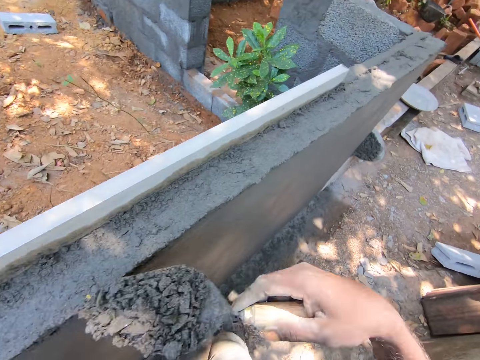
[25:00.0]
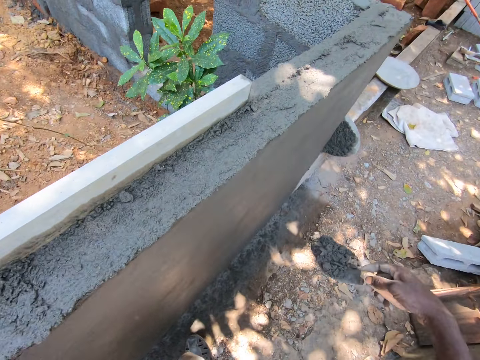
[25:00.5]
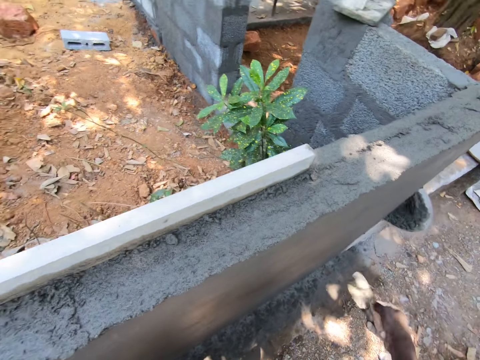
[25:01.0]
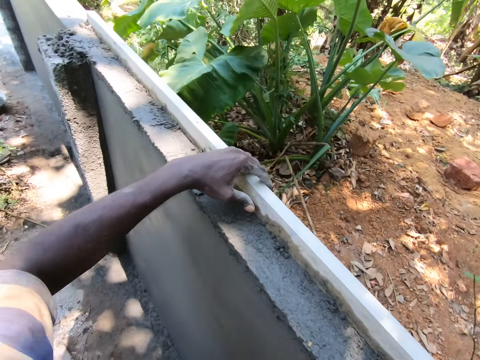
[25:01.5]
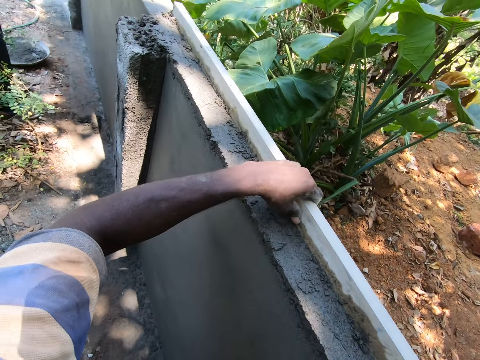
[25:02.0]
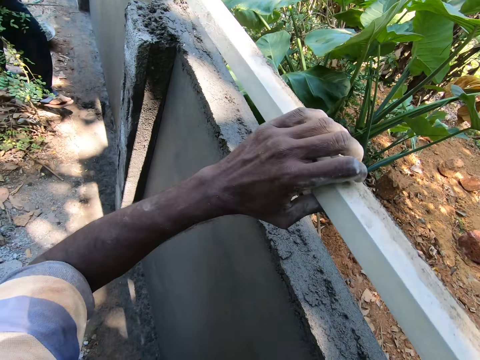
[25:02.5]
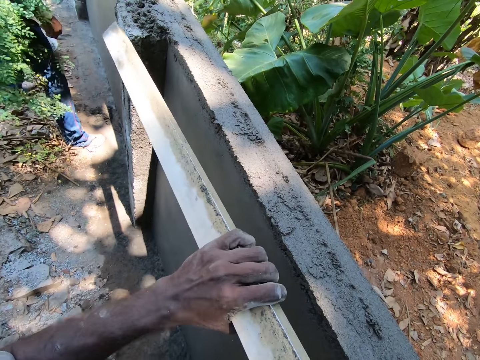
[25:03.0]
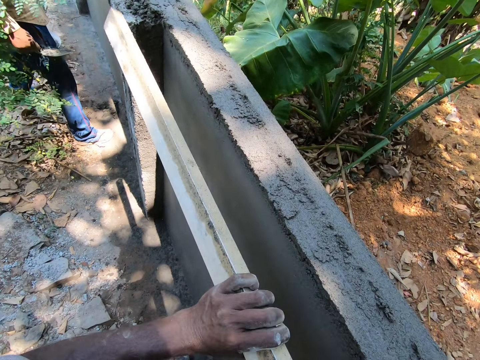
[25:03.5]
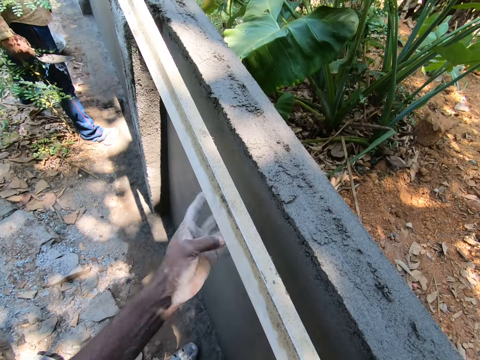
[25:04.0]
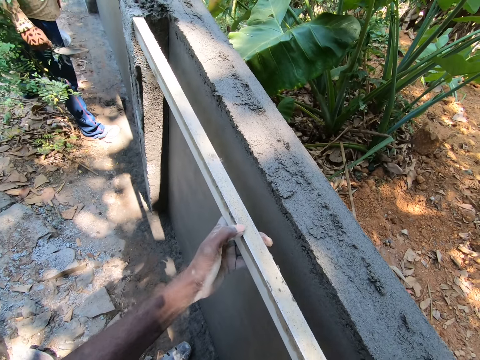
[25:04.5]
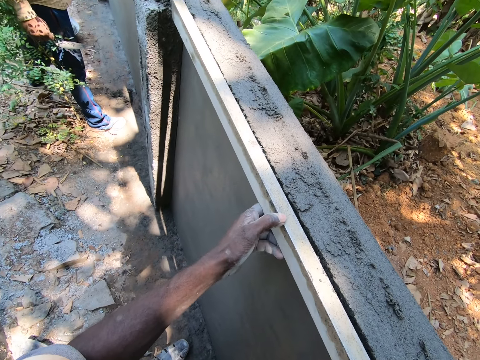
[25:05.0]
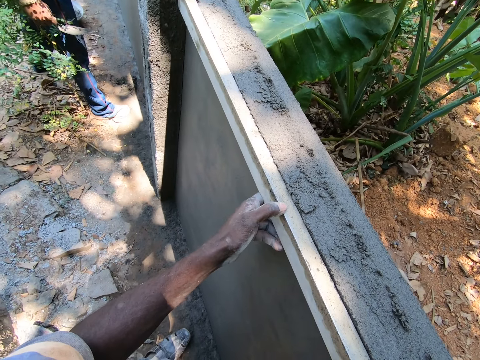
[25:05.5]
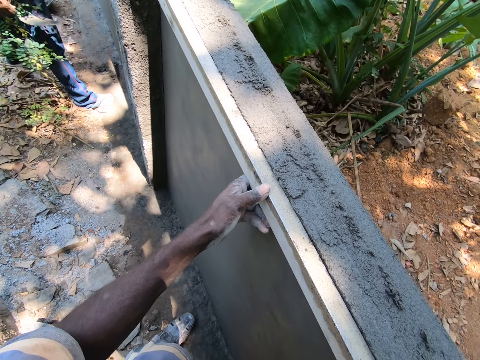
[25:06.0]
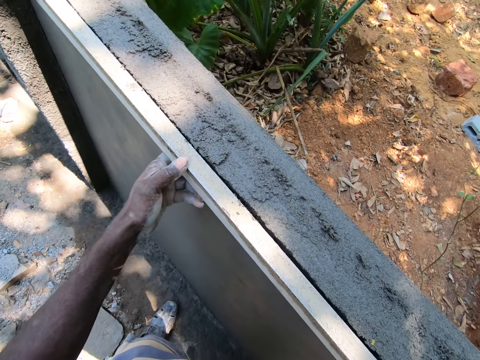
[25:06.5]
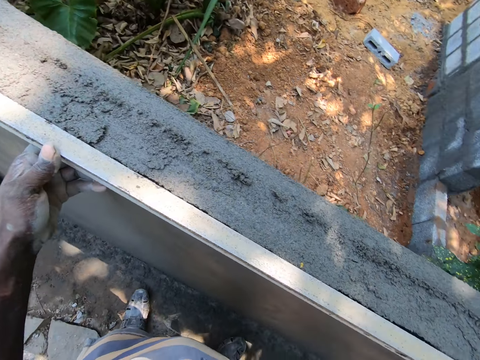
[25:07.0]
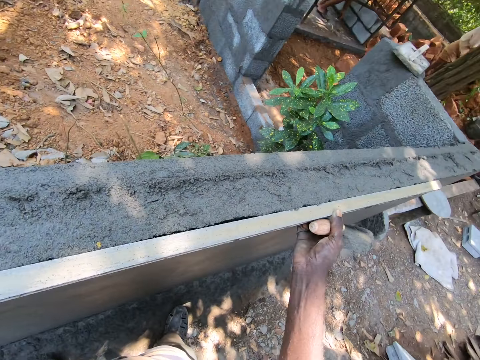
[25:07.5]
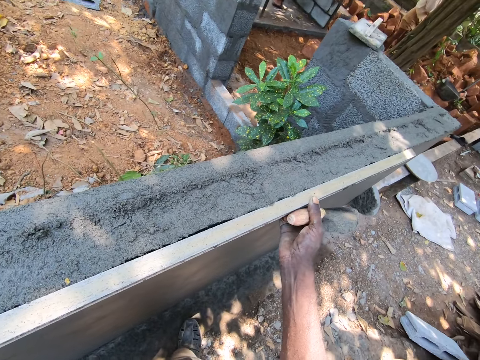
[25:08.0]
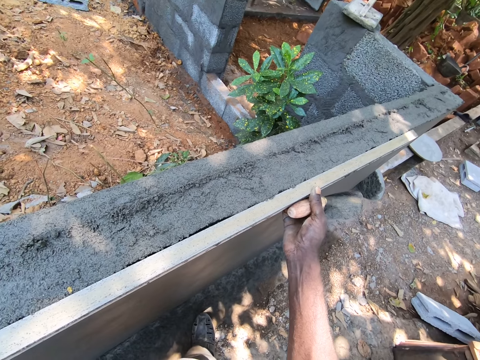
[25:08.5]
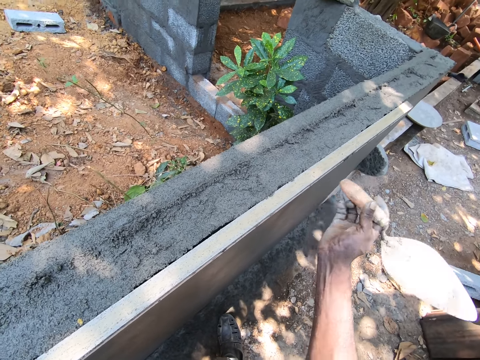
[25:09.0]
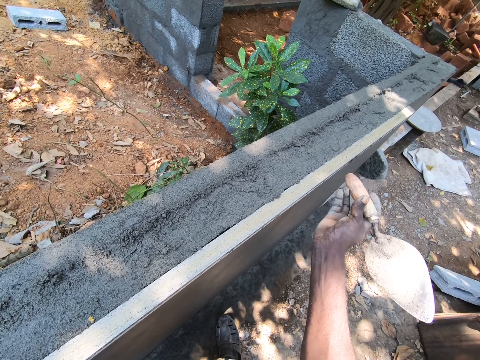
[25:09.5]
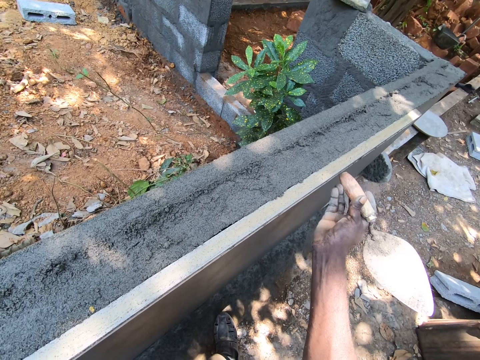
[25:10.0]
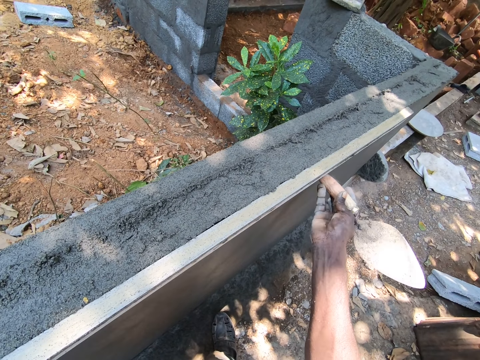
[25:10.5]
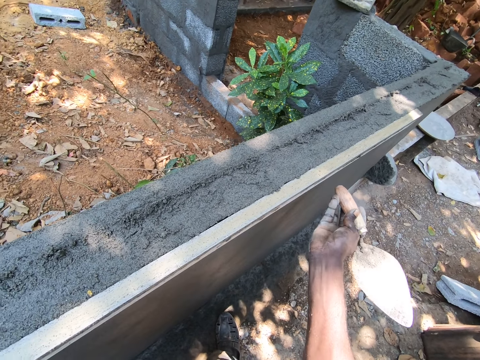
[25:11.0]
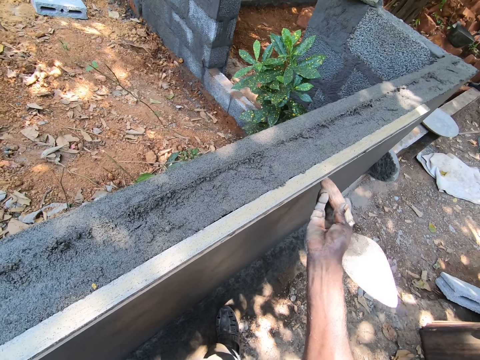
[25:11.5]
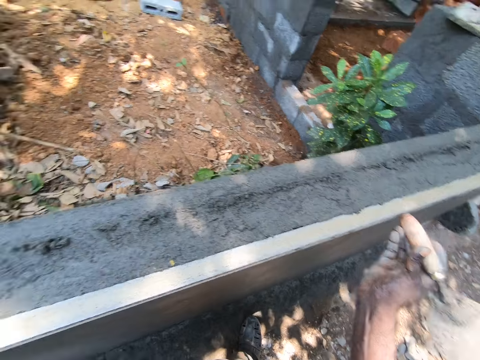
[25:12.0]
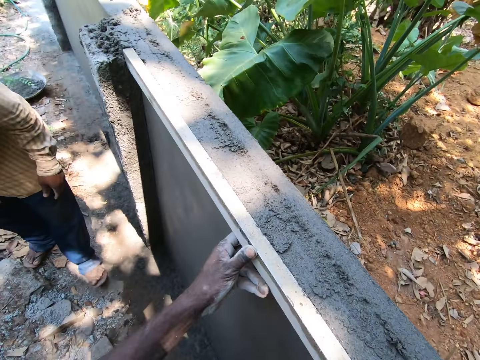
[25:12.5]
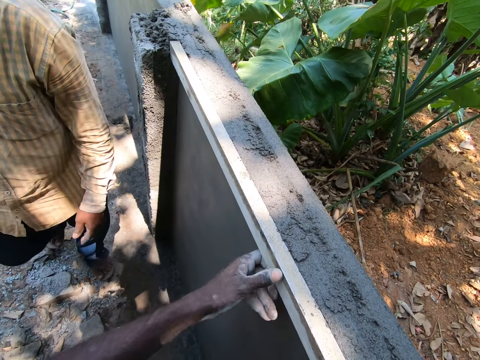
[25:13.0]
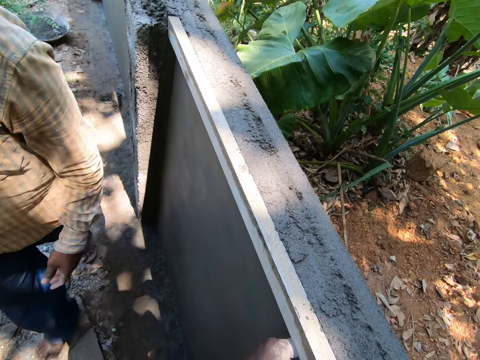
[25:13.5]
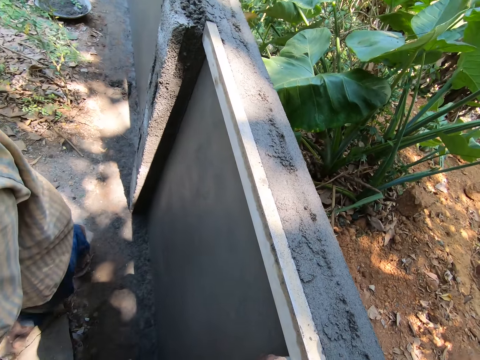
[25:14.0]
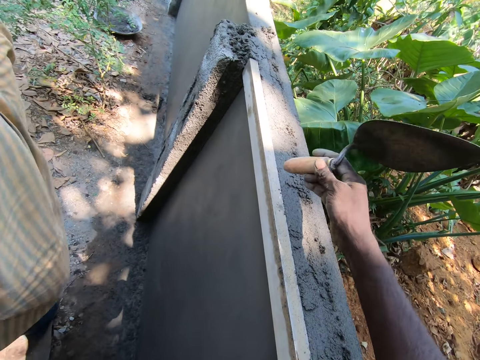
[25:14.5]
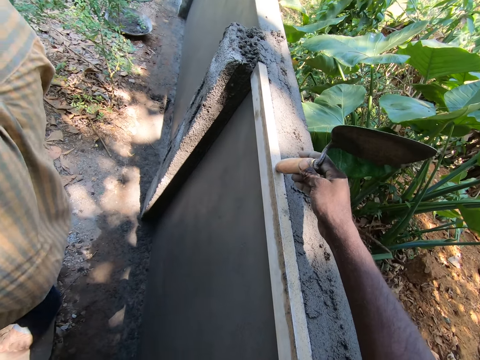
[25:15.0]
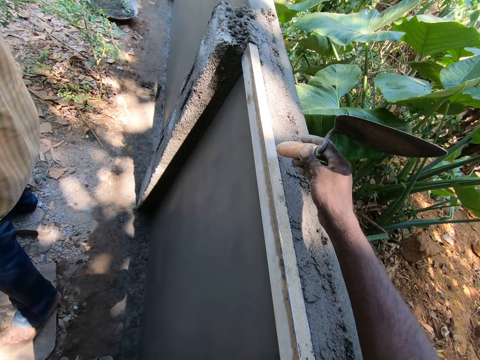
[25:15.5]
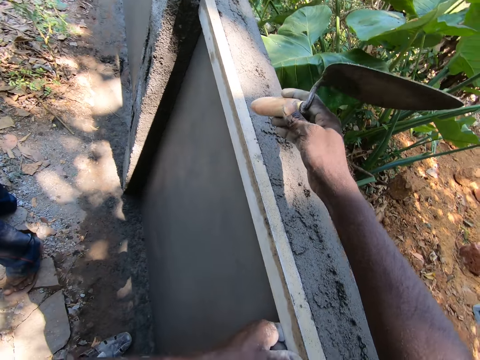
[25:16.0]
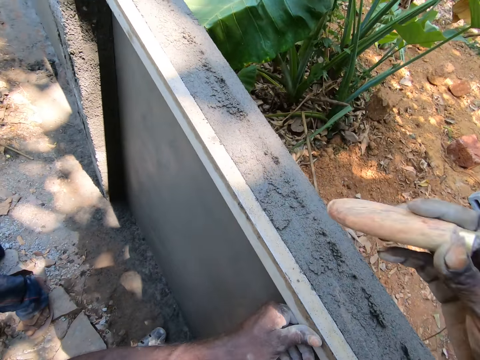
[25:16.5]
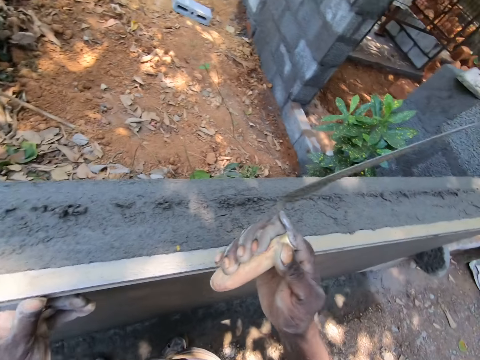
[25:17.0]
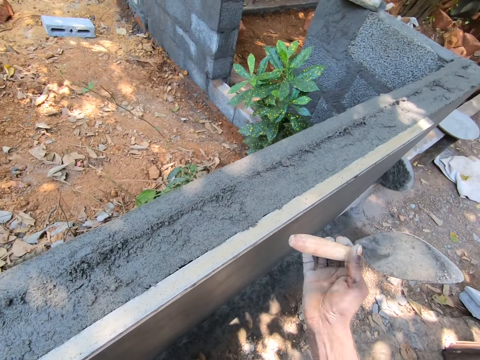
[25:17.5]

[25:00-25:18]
The camera wearer drops mortar into a basin. They lift a plank of wood with both hands. A man holds a trowel with the right hand. The camera wearer aligns the wall with the wood. They hold the plank of wood against the wall. They talk to the man. They knock the plank of wood with a trowel. The man moves a little. The camera wearer talks to the man. They knock the plank of wood with the trowel.

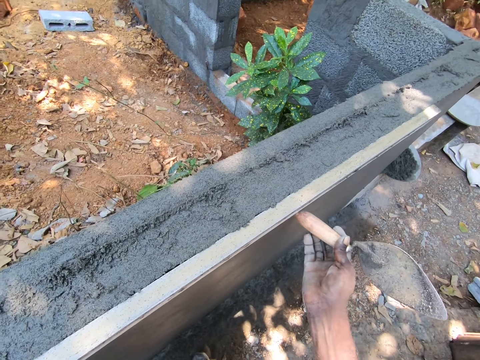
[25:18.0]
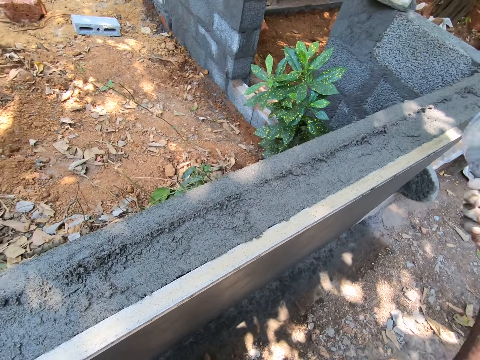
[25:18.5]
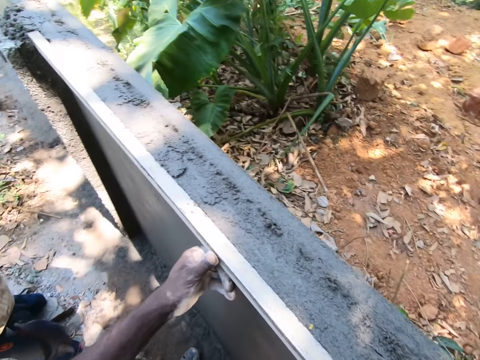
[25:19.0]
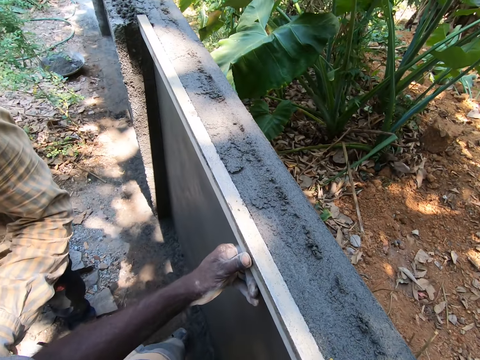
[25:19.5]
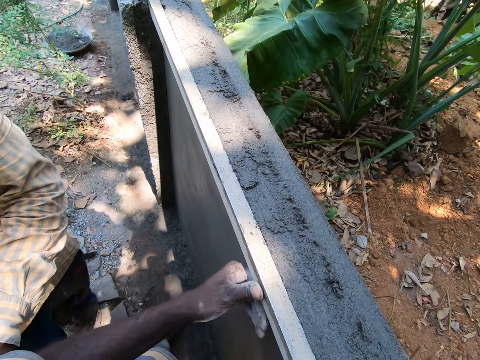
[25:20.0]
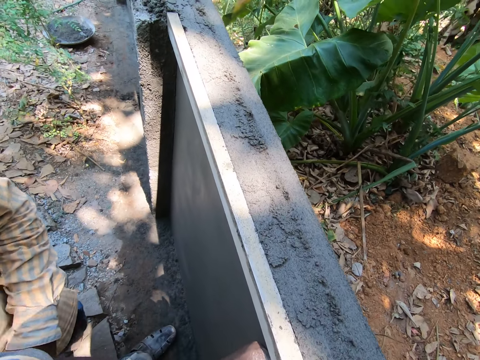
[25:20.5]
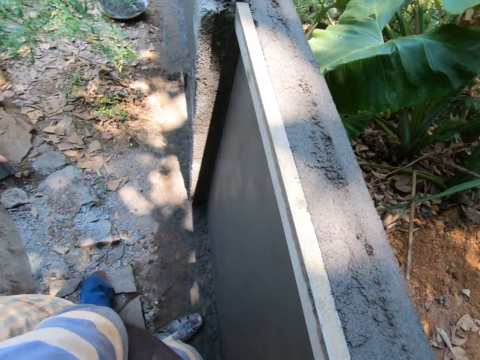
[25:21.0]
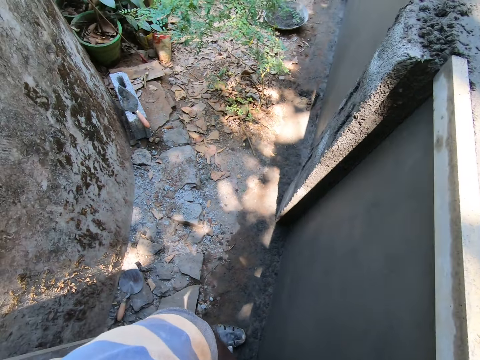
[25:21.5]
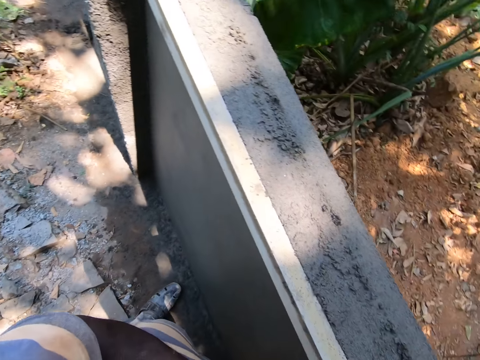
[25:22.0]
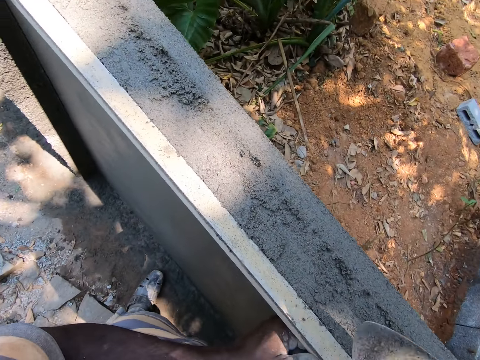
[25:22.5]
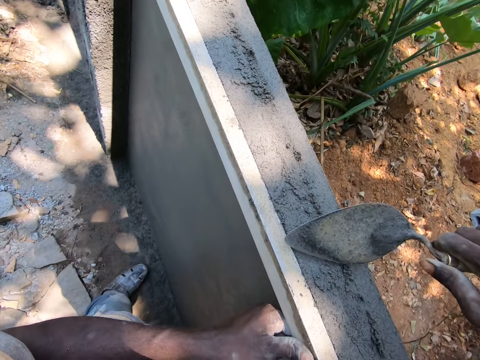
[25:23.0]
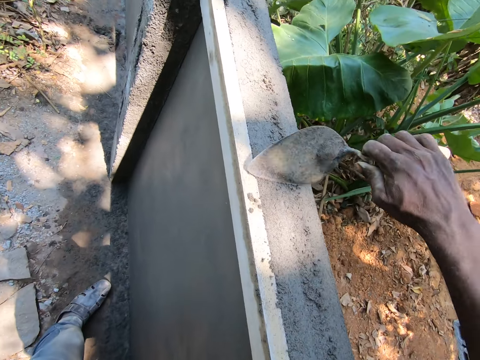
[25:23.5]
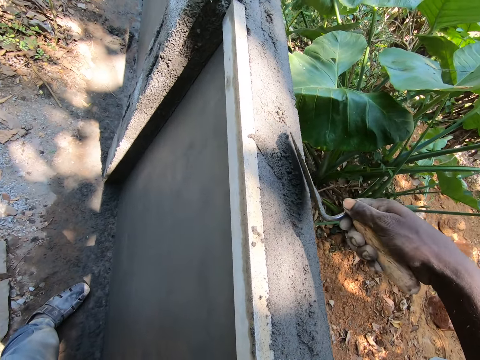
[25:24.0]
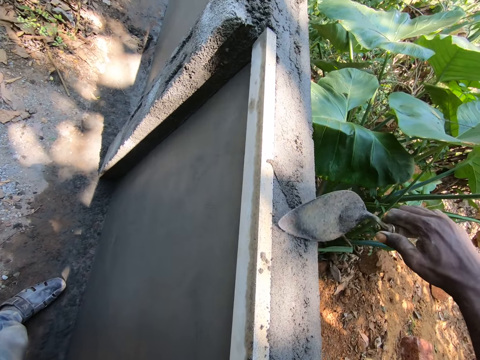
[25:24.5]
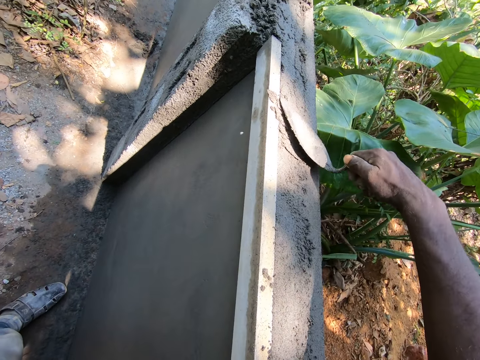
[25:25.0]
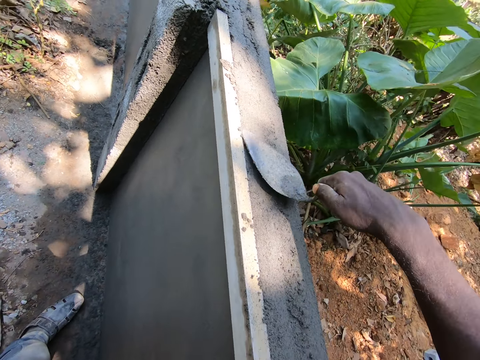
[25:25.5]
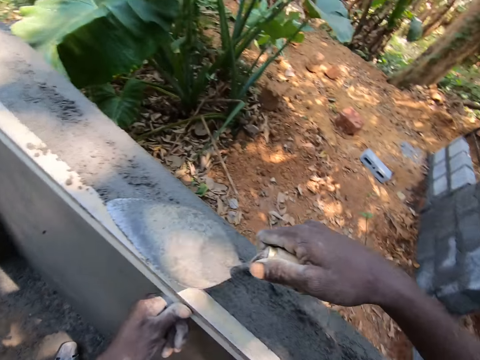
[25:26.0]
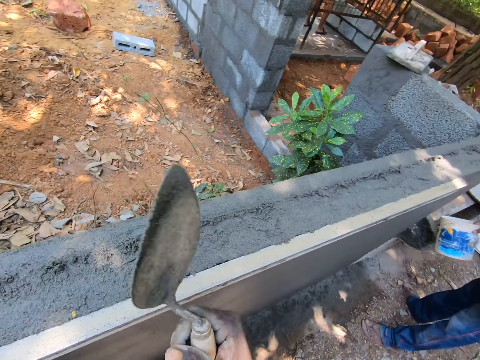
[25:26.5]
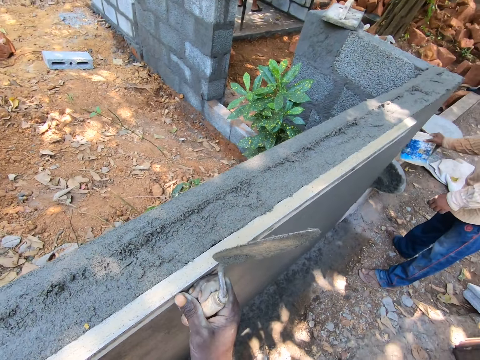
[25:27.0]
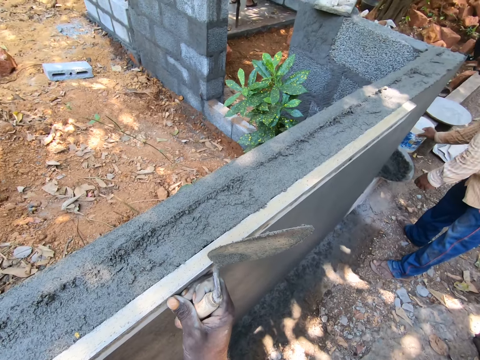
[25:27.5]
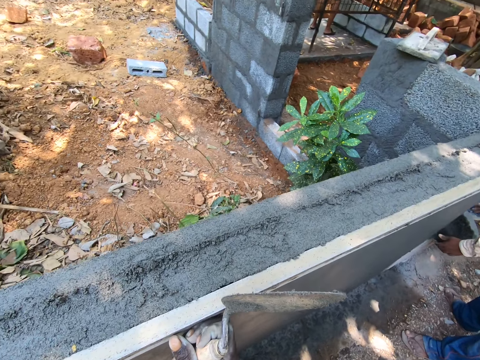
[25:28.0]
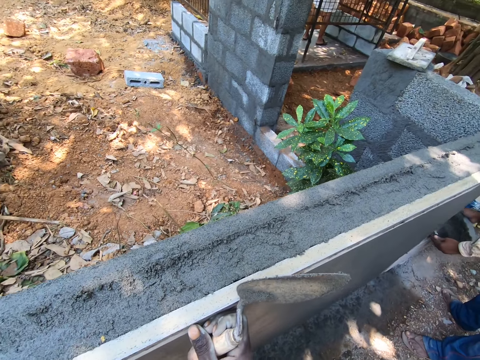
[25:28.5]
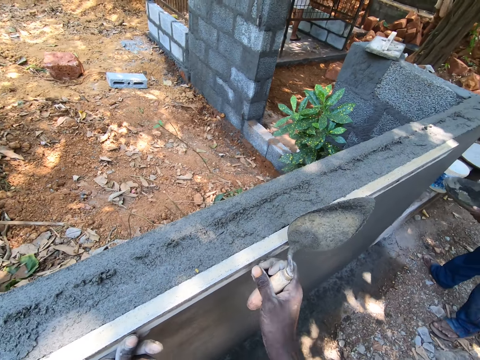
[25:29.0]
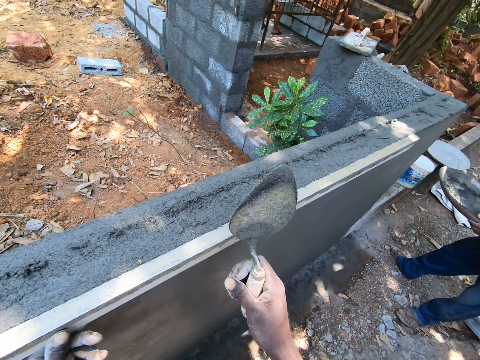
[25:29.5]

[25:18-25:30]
A man talks to the camera wearer. The camera wearer presses the wood on the wall. They smoothen the plaster. They plaster the wall with a trowel. They hold the wood with both hands. The man carries a basin on the ground.
